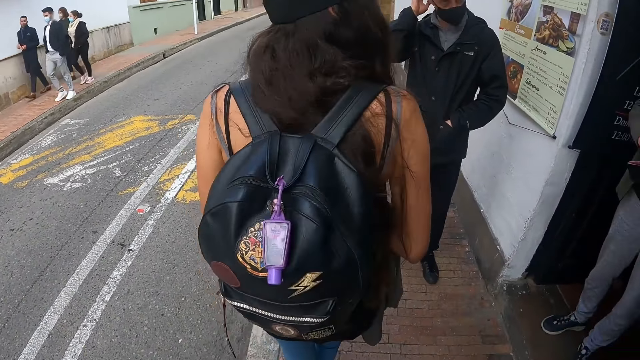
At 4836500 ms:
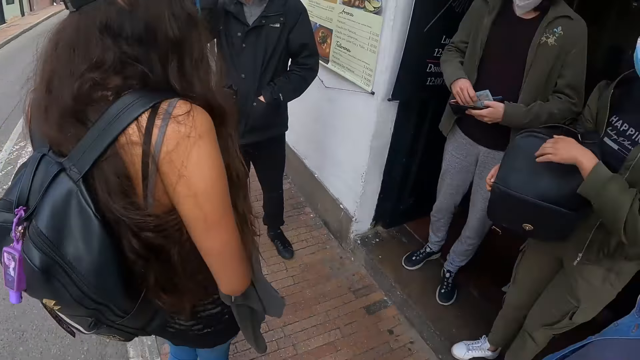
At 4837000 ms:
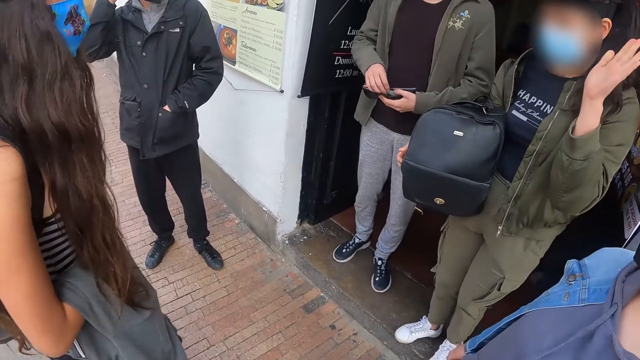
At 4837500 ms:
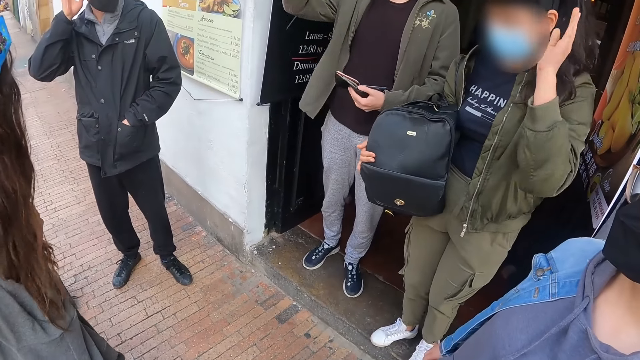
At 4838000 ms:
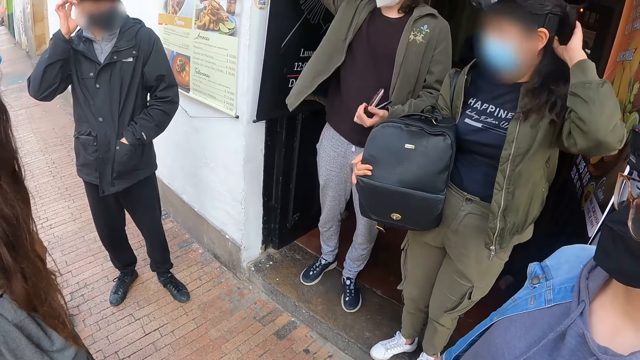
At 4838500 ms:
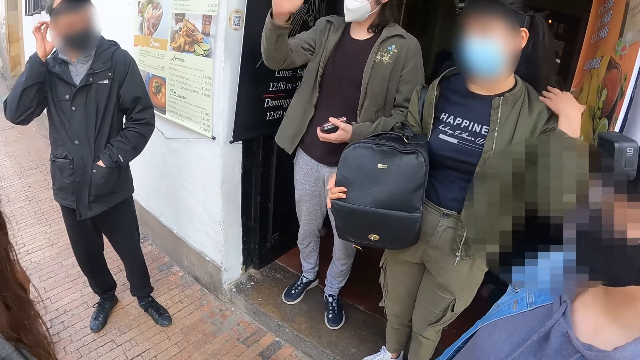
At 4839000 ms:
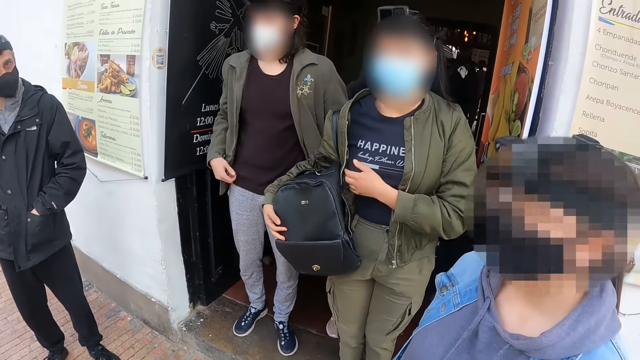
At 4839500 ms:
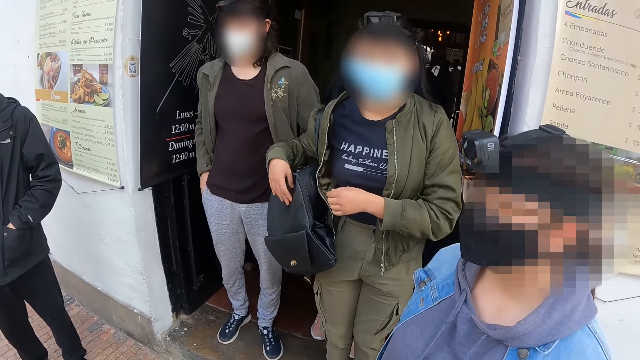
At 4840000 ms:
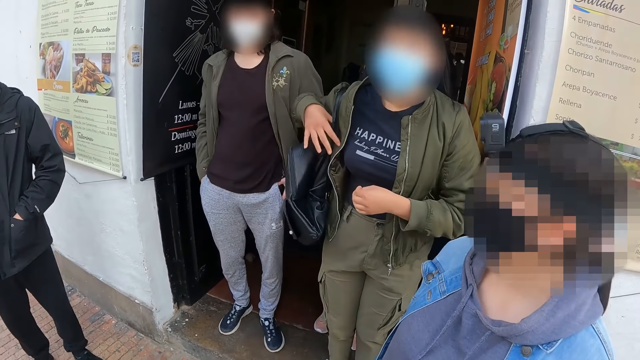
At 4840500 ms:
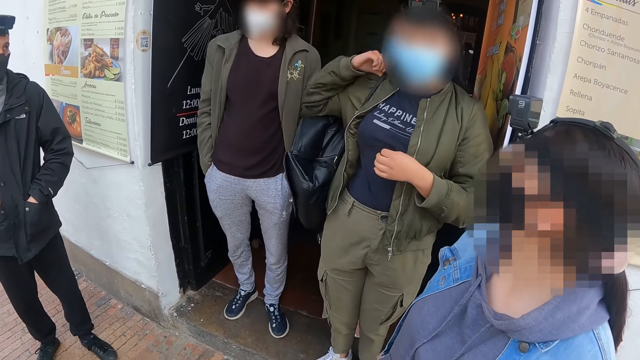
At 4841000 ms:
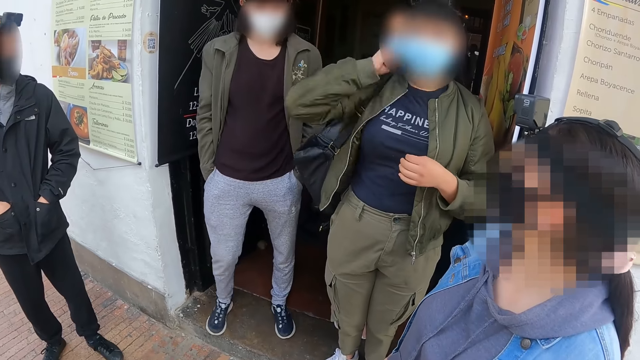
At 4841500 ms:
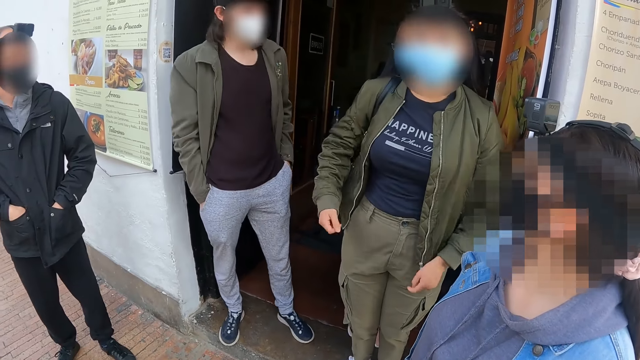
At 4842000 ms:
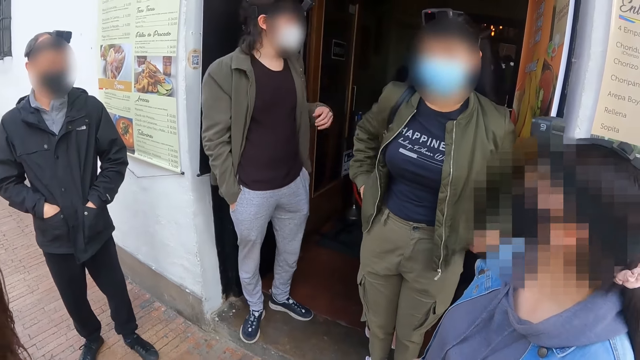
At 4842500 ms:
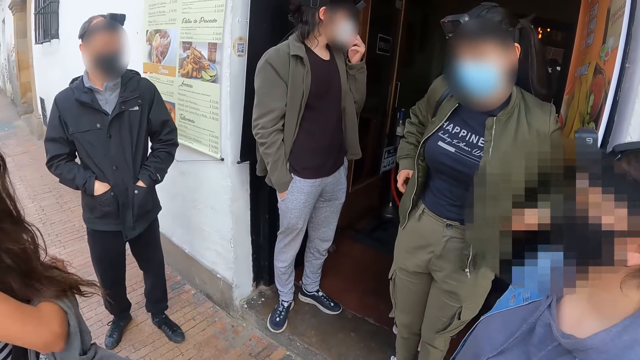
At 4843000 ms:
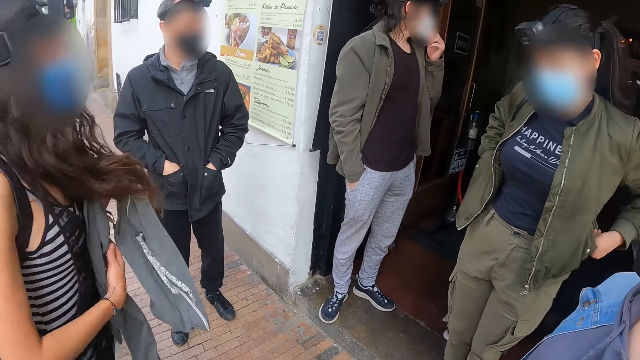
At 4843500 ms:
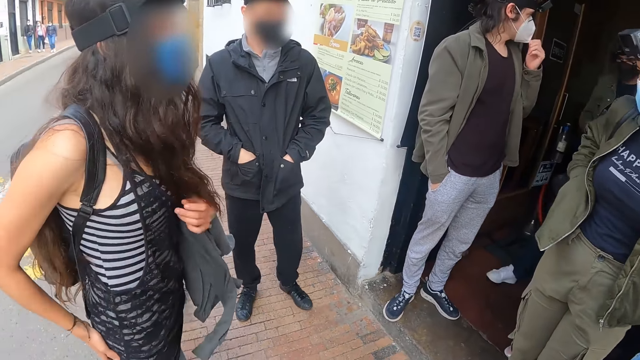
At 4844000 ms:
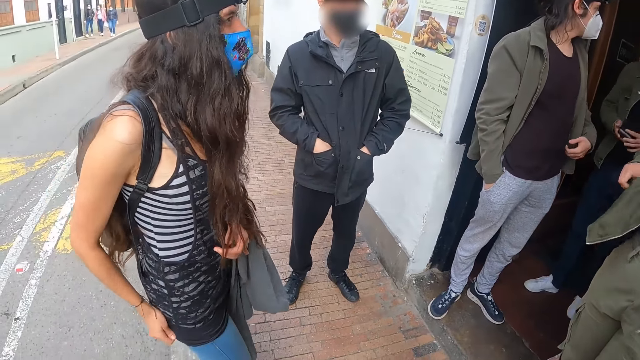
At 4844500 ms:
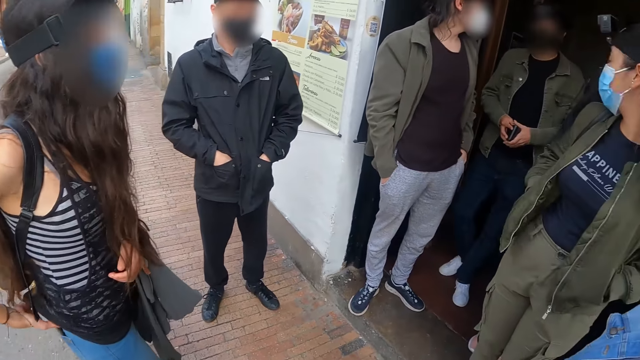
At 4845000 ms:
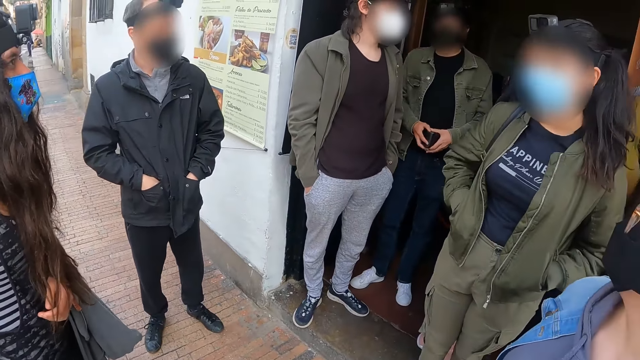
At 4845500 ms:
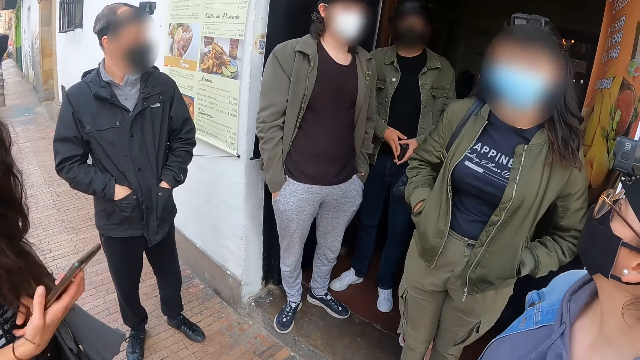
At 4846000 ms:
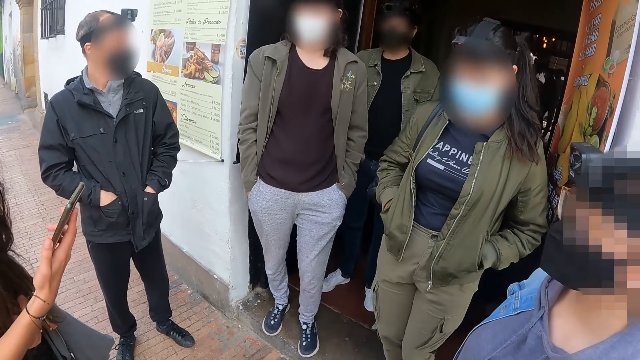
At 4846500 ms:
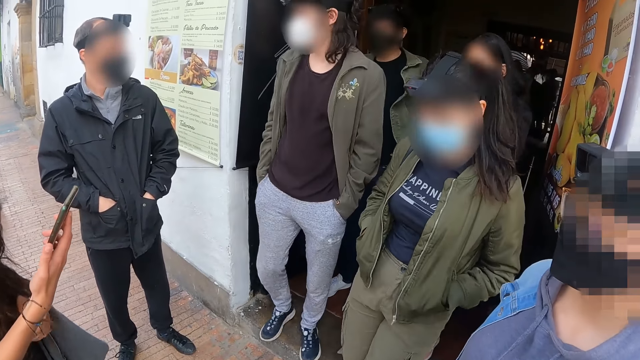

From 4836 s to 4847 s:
The camera wearer stares at the doorway. A woman moves a cloth and removes a phone from a pocket.

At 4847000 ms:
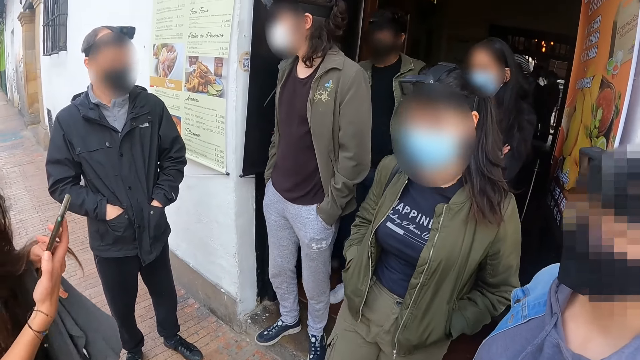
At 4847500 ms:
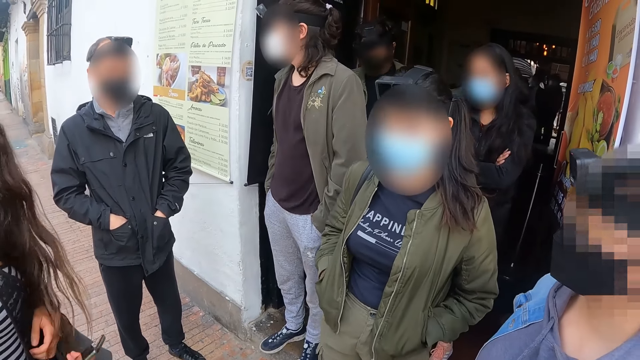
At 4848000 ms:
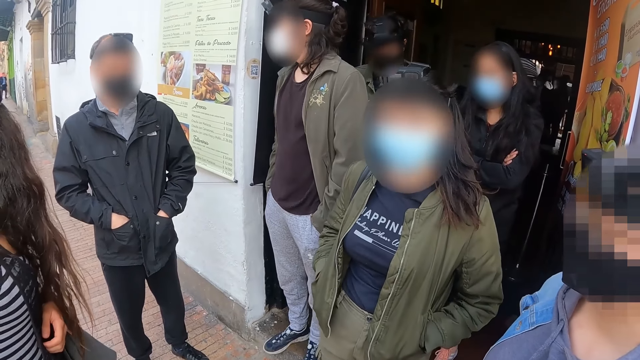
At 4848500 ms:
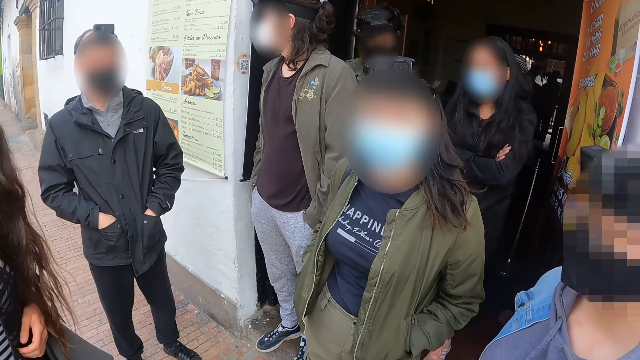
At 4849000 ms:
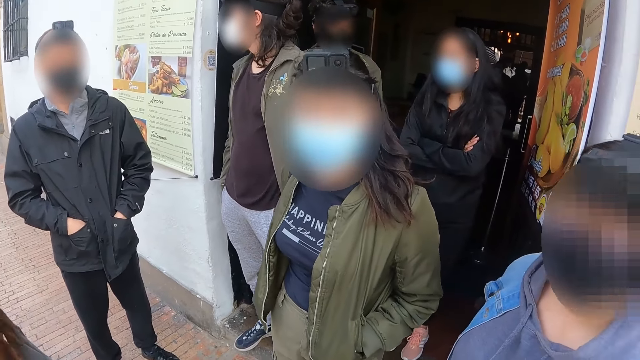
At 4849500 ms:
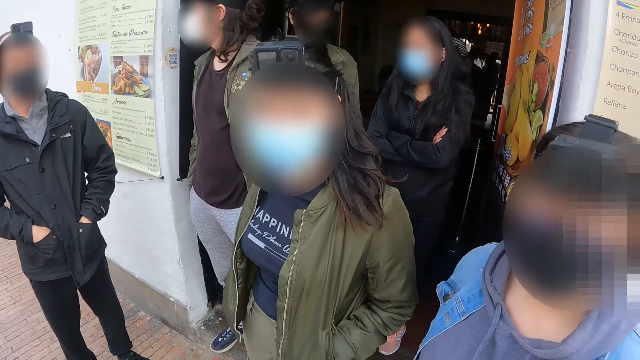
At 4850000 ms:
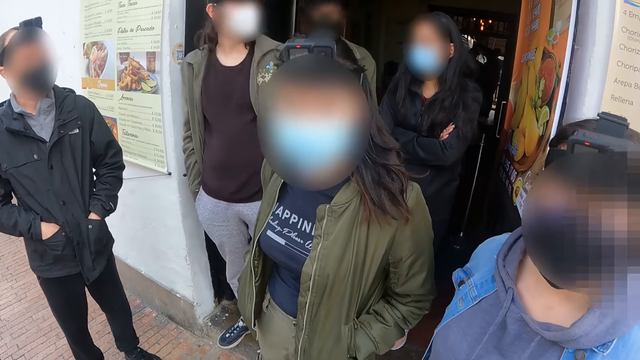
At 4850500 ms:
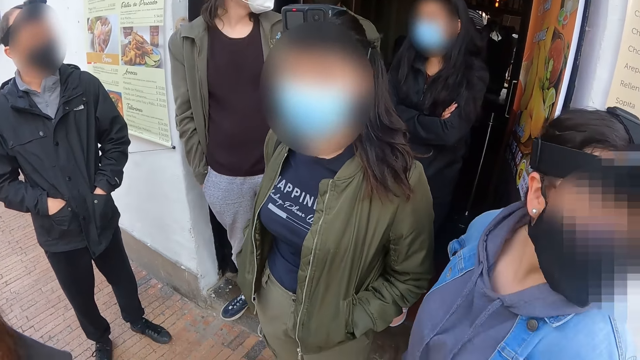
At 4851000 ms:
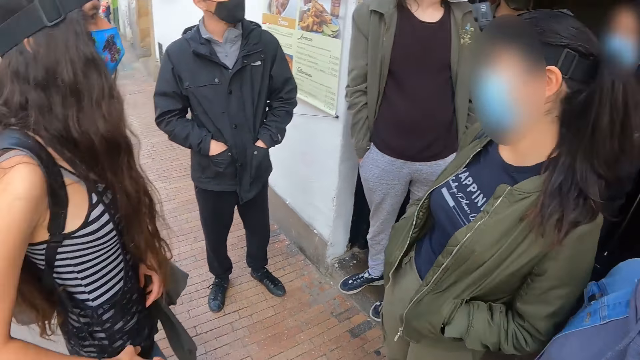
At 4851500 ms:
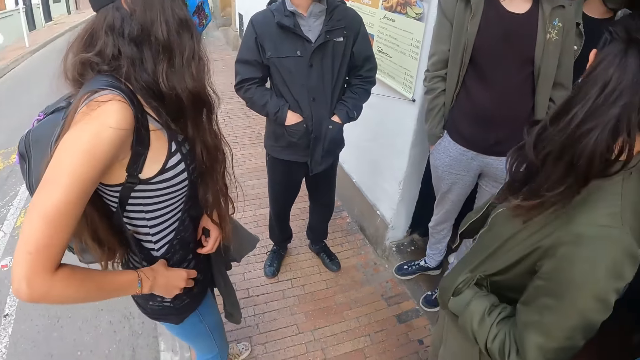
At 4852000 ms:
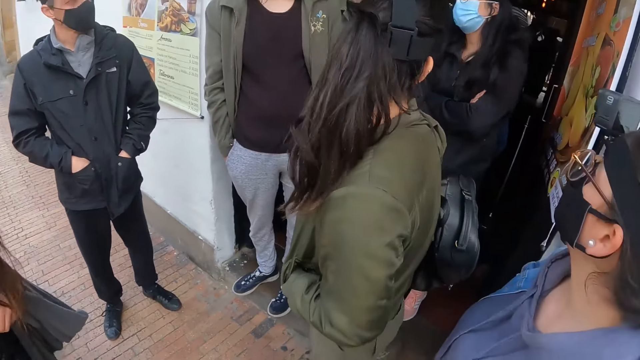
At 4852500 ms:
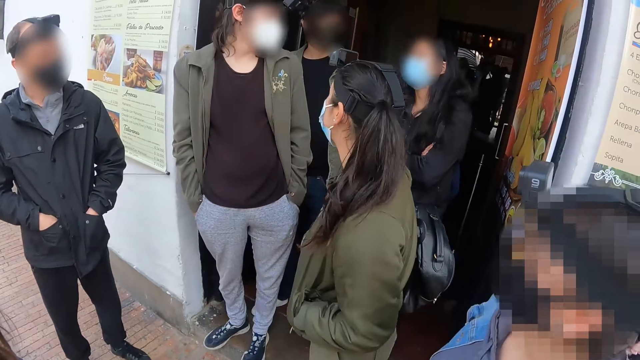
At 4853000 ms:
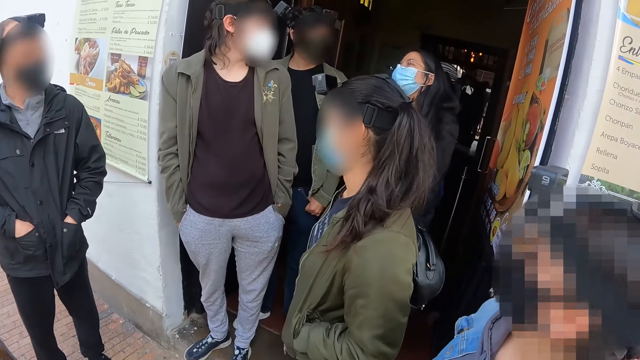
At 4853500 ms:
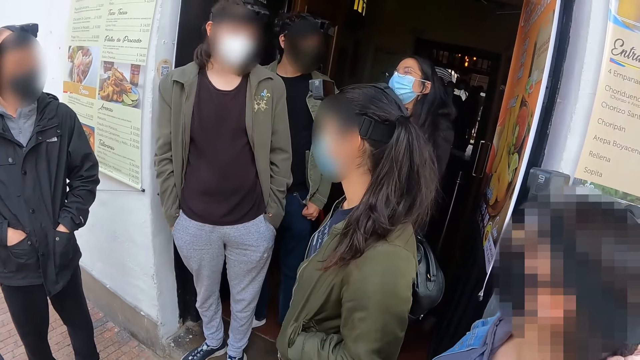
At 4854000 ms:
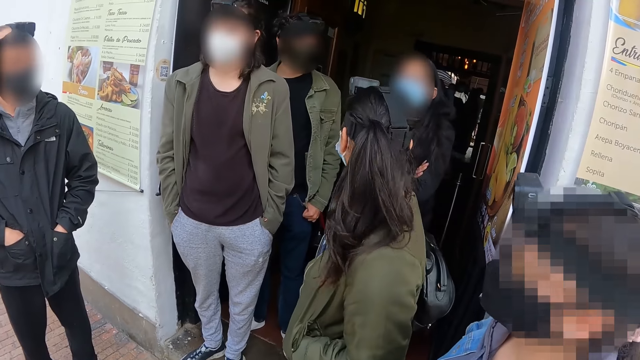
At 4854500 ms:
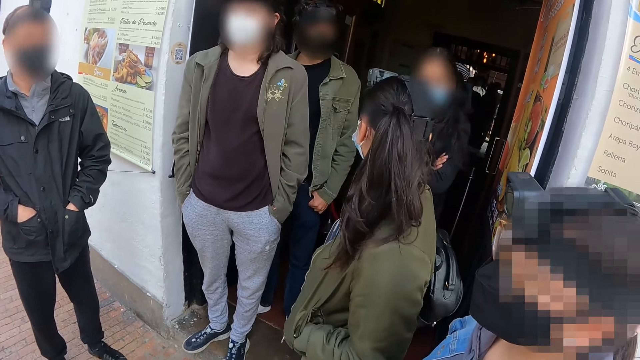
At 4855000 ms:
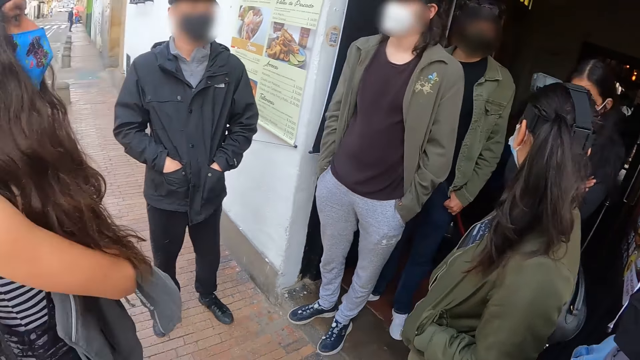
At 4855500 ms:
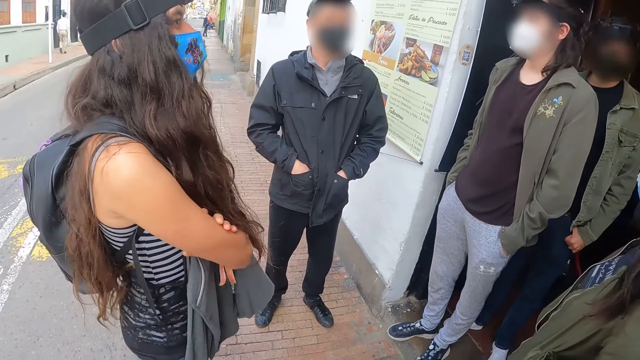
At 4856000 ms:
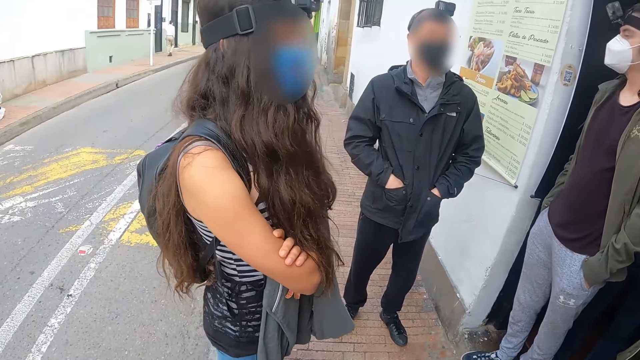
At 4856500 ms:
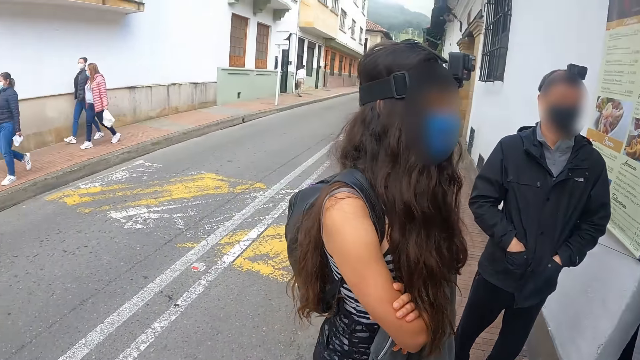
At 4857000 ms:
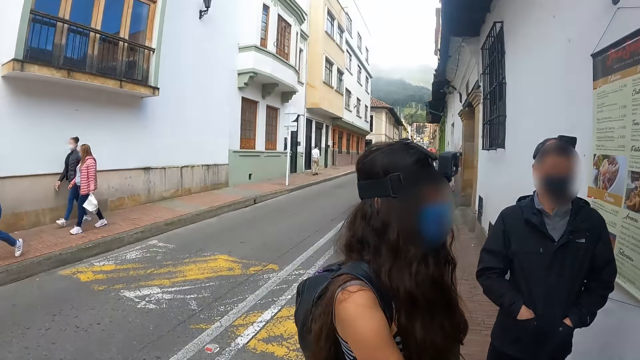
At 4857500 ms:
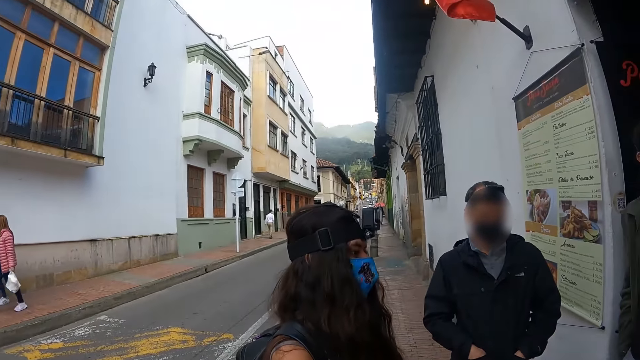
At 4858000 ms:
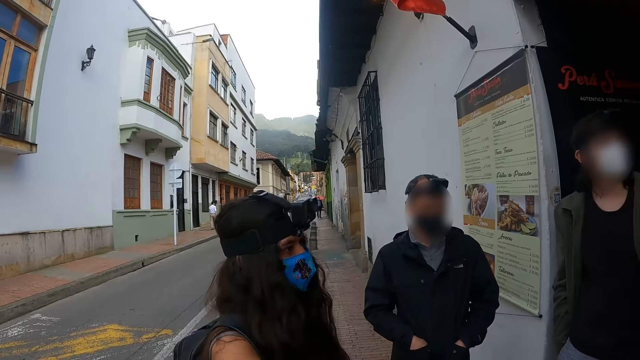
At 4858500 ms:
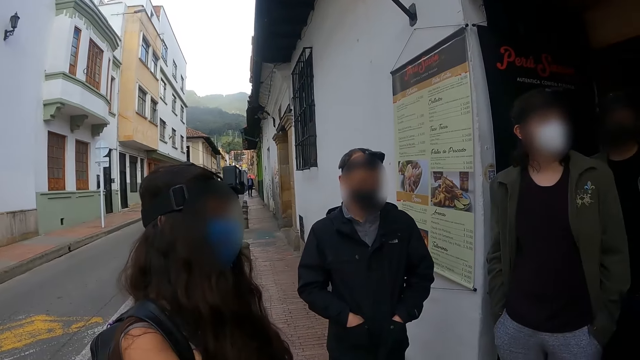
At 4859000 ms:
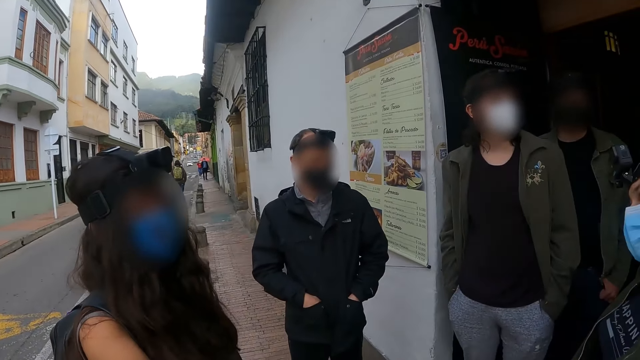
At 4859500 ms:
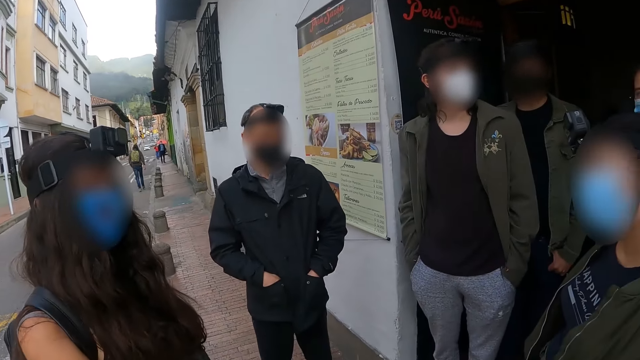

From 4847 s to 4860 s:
A woman operates a phone. The camera wearer stares at the door. They look at the buildings.
